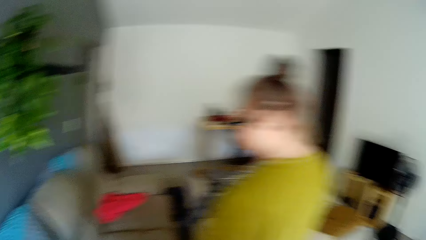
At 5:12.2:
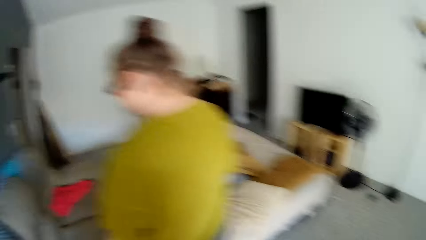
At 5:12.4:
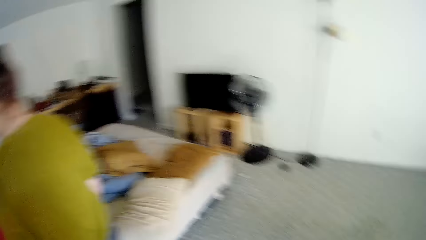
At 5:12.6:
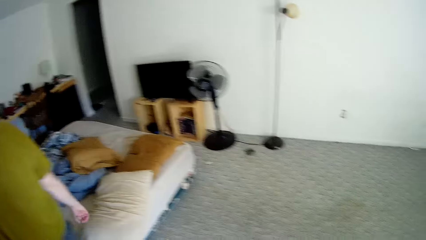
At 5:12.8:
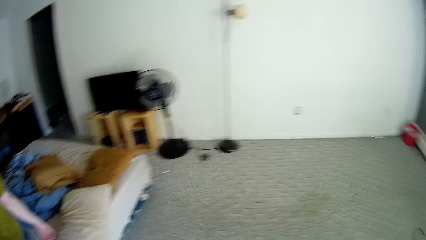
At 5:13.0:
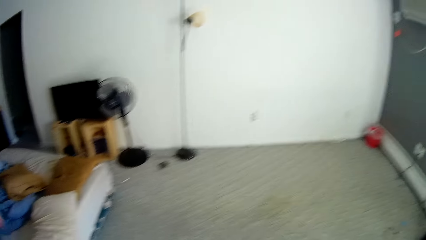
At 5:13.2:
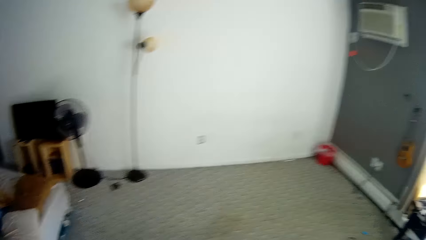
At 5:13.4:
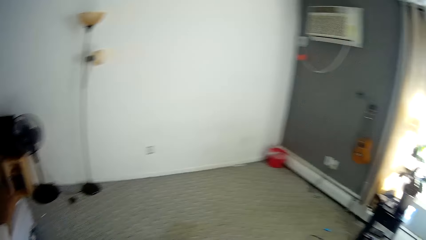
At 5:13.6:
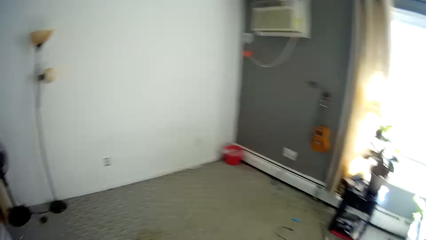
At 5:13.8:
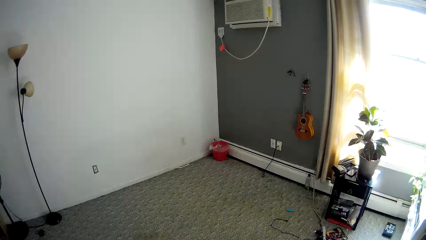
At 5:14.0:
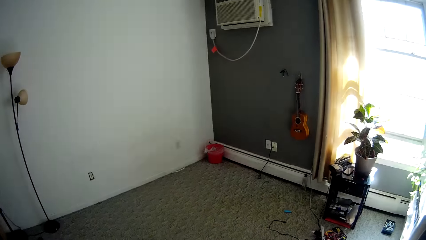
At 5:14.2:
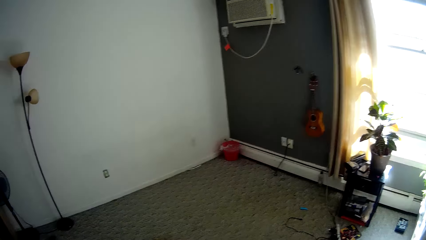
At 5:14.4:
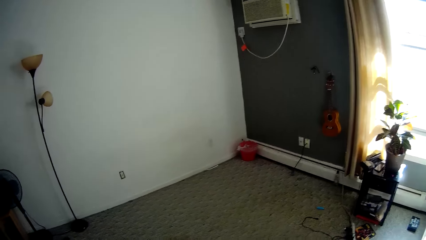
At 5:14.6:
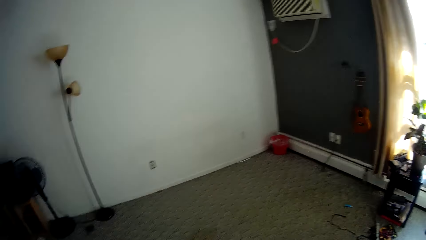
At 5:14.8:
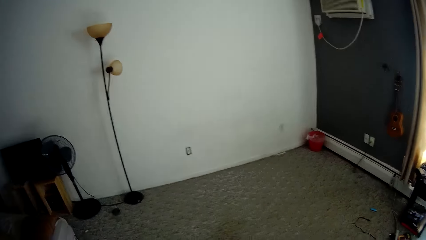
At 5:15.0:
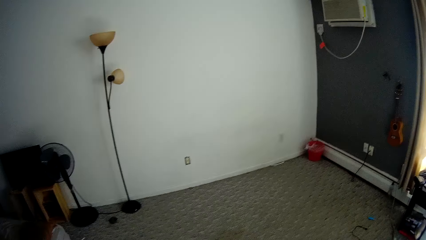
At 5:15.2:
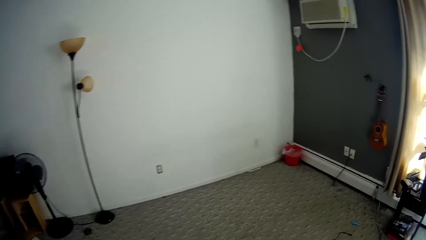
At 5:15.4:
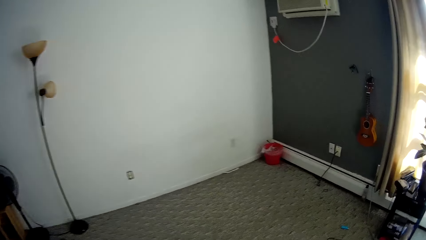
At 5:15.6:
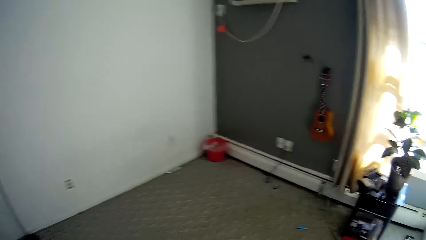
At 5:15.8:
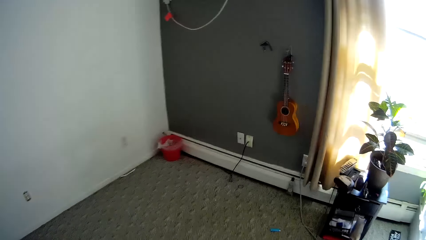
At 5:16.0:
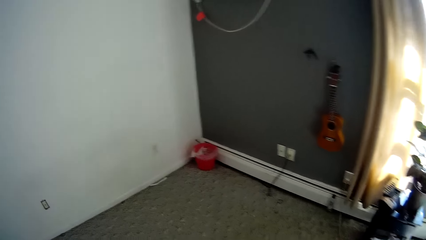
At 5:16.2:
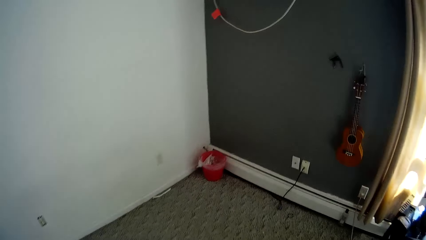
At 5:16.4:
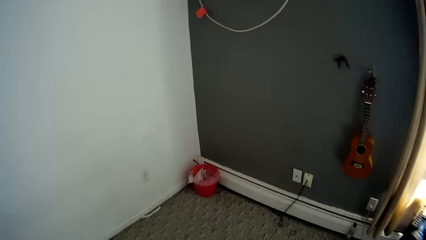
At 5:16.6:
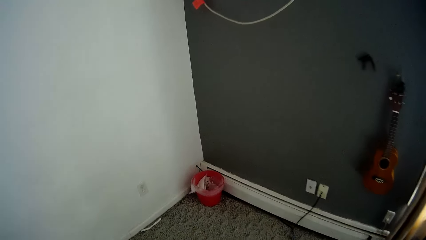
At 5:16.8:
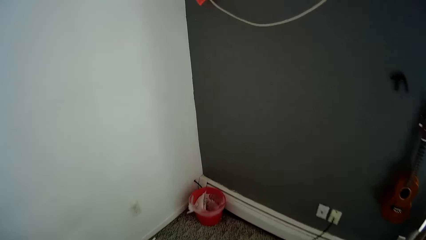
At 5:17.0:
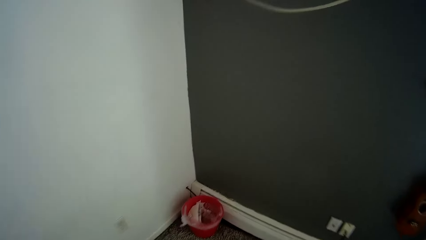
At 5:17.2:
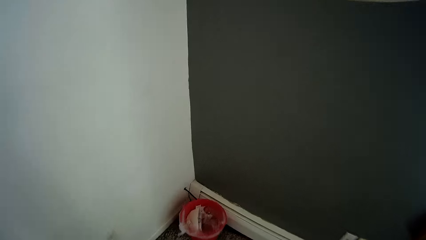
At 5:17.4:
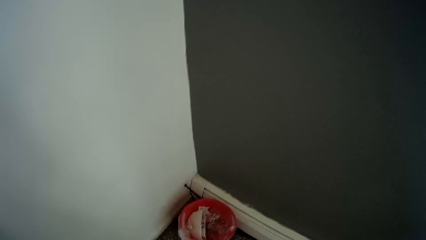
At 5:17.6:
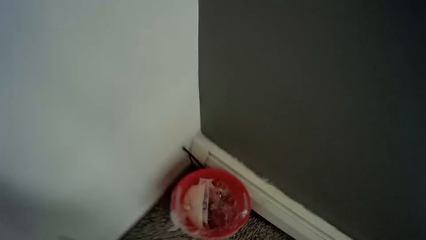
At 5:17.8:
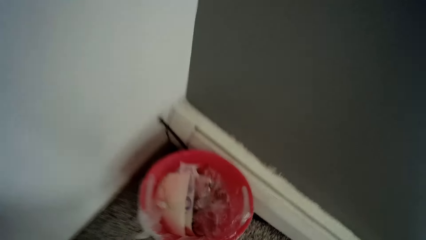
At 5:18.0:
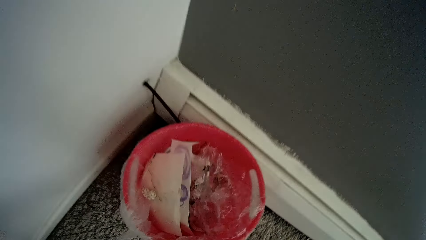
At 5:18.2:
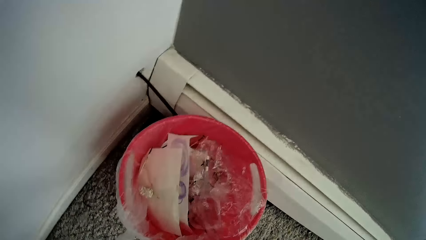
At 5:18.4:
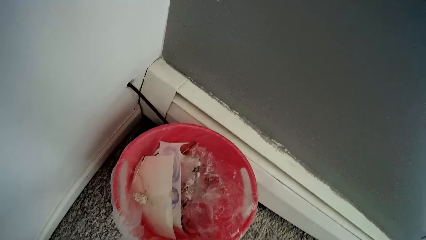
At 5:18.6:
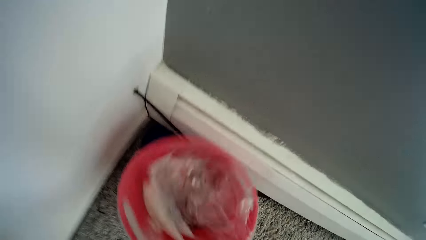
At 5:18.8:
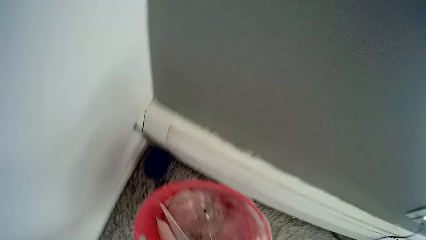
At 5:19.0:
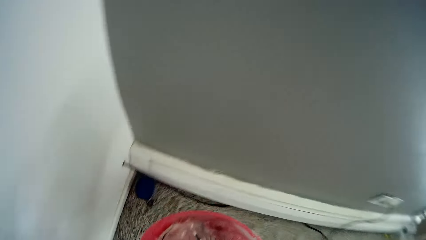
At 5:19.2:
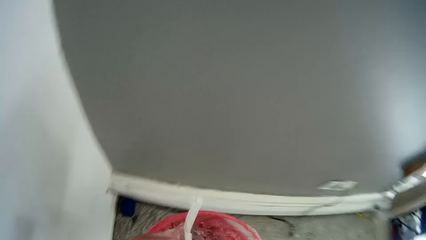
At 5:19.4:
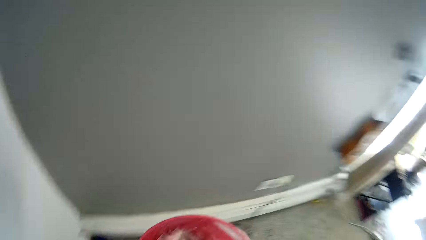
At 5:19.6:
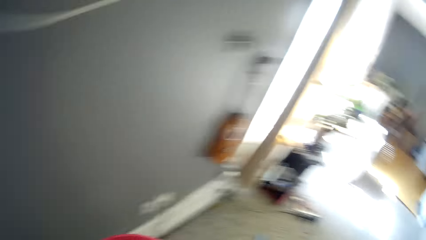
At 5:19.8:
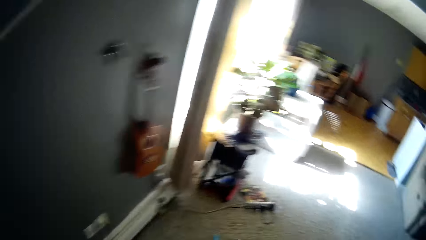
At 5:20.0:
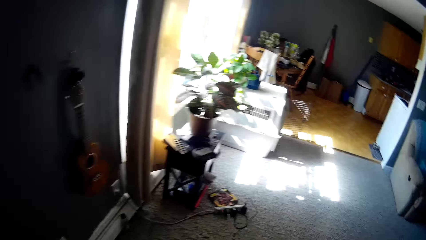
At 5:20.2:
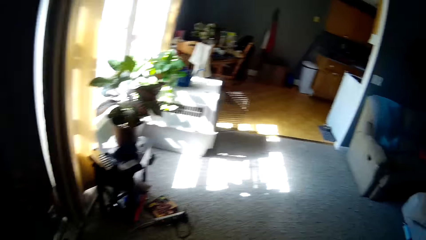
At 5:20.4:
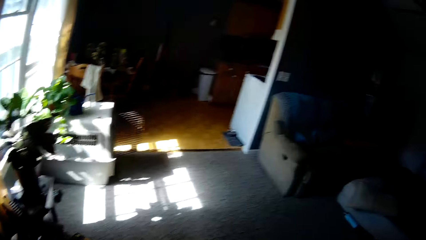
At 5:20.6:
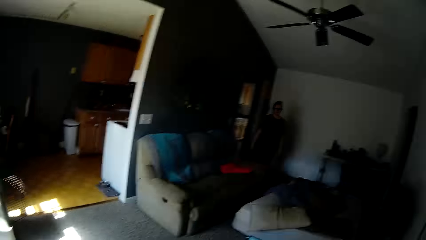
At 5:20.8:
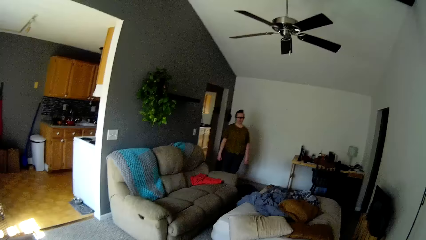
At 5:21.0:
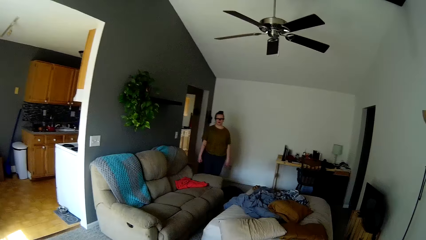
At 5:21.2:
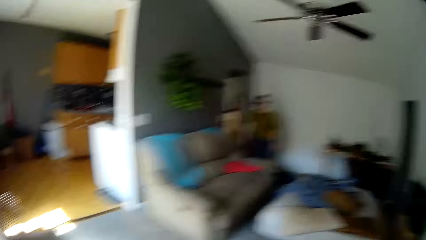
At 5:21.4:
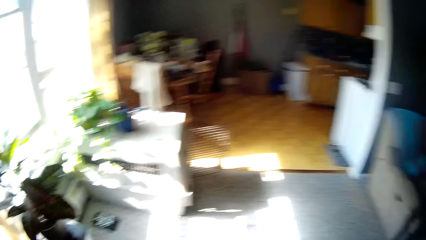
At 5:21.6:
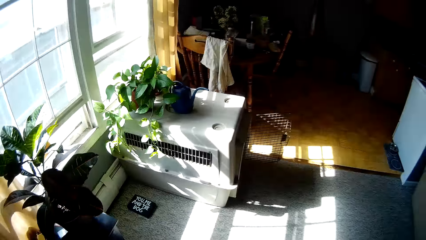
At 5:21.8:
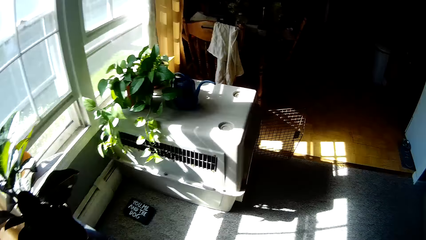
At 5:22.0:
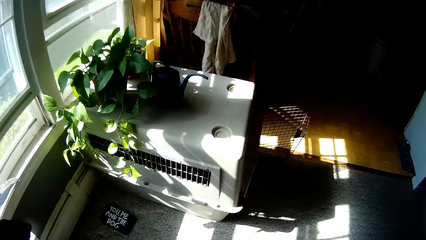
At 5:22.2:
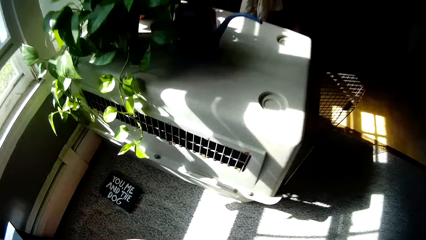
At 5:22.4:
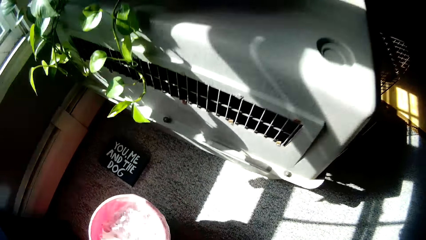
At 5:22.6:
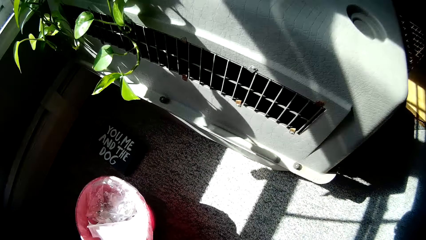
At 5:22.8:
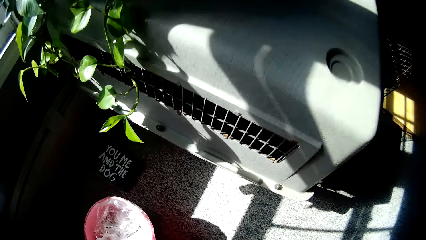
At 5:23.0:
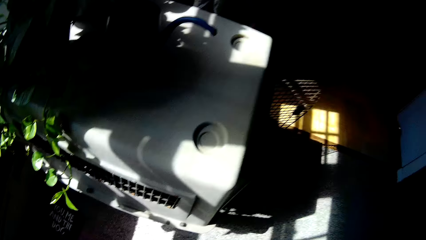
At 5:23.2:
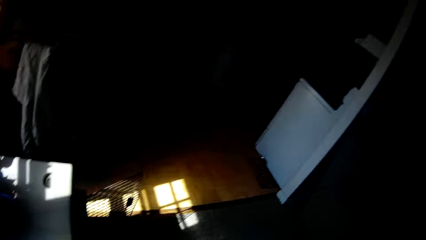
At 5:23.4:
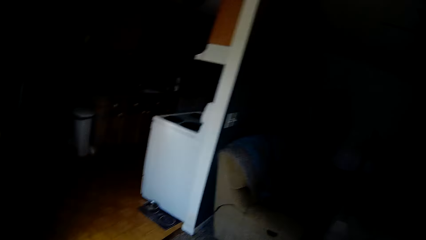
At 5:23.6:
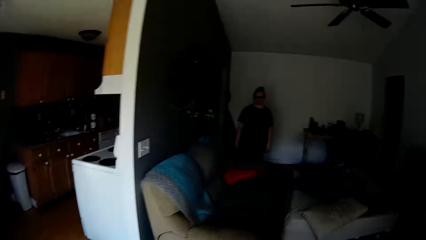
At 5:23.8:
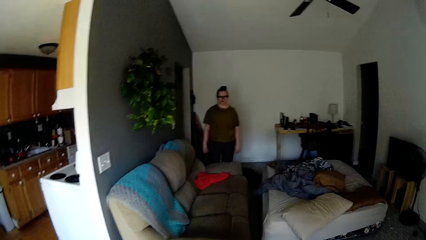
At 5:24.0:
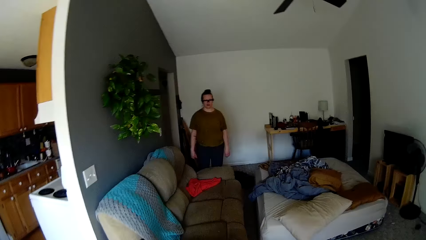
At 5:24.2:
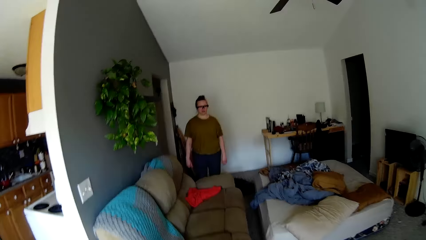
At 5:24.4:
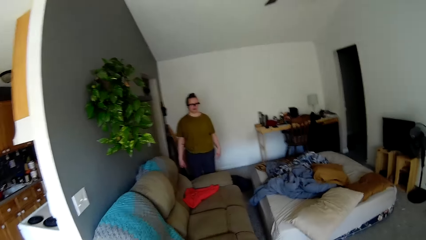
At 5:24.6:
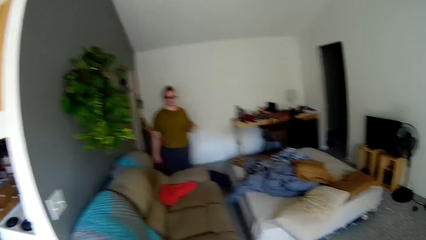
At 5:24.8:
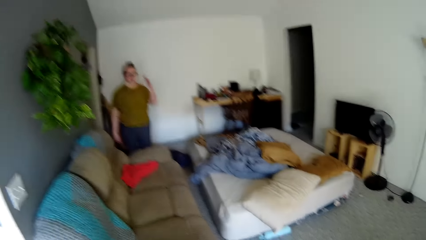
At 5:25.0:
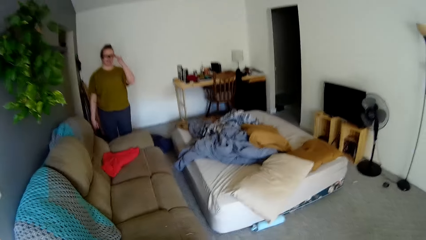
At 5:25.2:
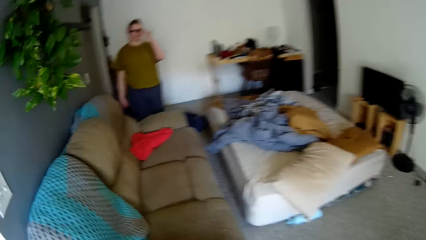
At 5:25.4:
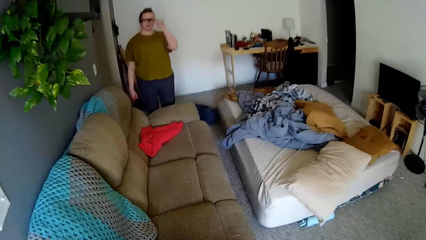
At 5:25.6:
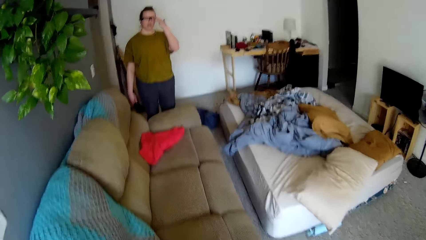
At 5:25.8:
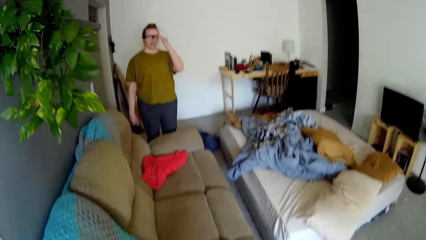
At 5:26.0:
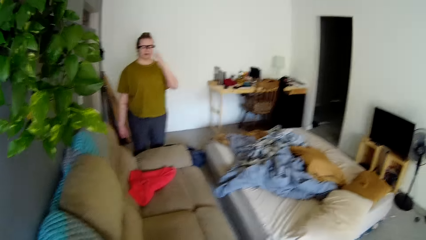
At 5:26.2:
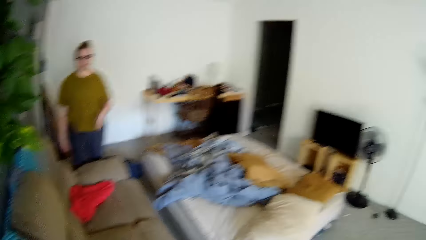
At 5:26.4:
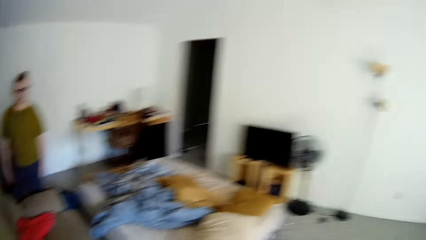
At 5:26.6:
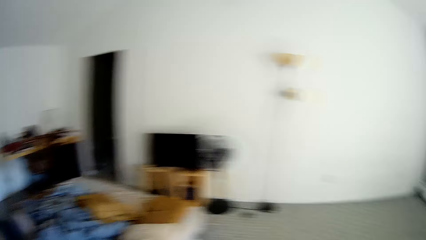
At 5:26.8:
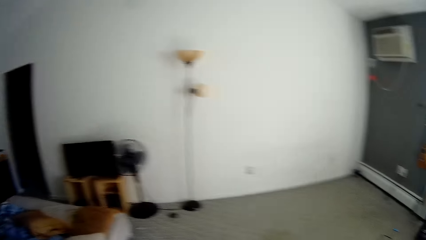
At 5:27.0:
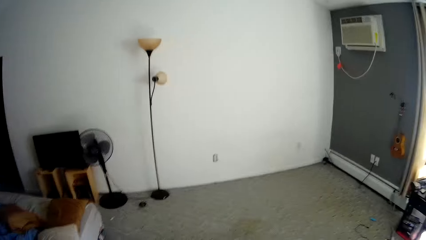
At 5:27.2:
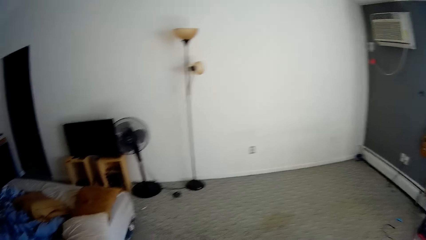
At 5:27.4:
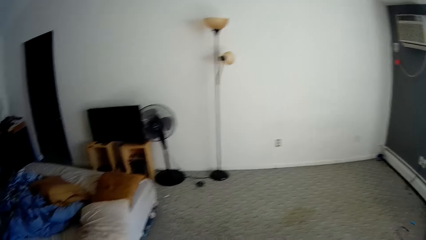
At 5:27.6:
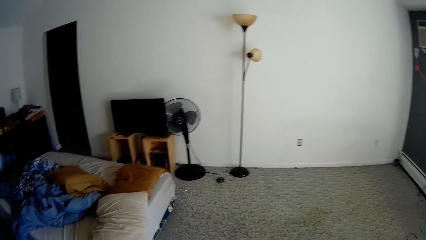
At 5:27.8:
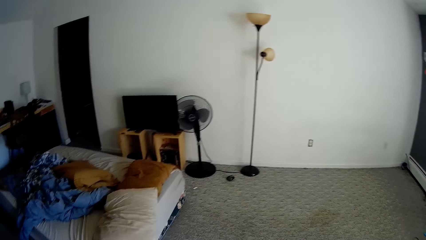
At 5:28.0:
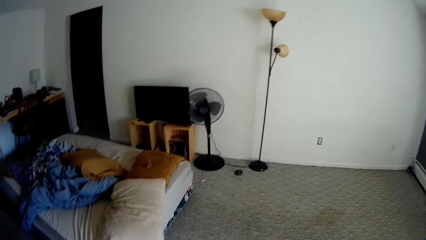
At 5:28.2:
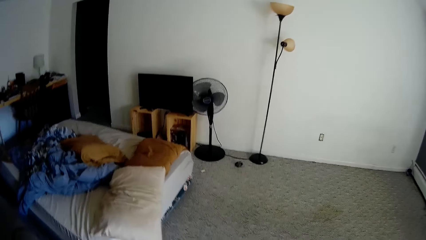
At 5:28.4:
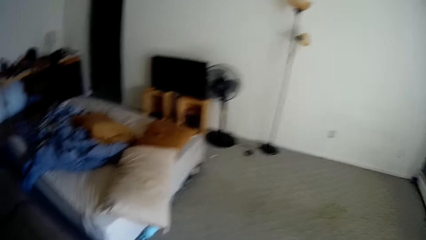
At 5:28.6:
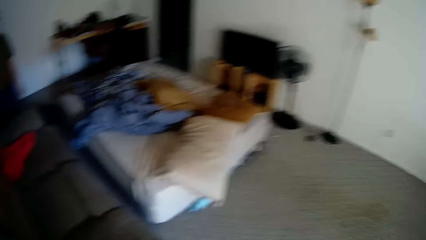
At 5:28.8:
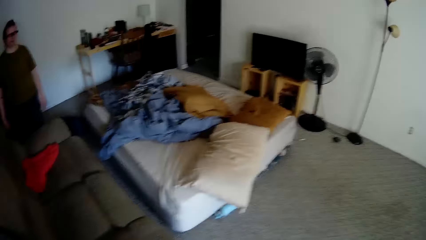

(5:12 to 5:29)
The camera wearer walks around the room. The woman converses with the camera wearer. The camera wearer walks around the room. He picks up a bin from the floor mat with his right hand. He drops a piece of plastic bag into the bin with his right hand. He responds to the woman. He walks around the room. He converses with the woman. The woman responds to the camera wearer. The camera wearer bends towards the floor. He drops the bin on the floor mat. He turns around the room. He responds to the woman. He moves towards the couch. He turns around the room. He converses with the woman.
